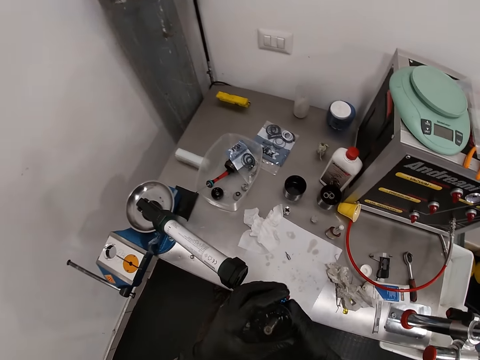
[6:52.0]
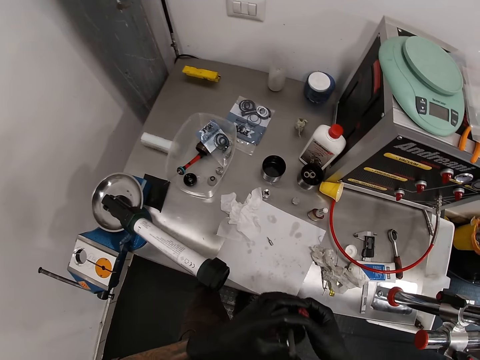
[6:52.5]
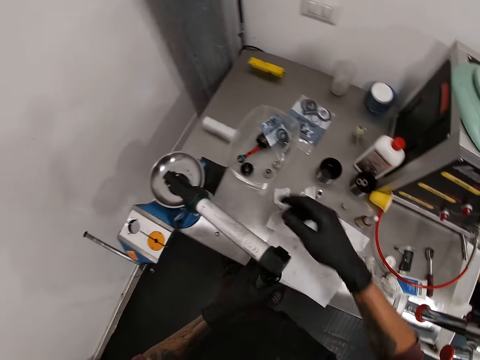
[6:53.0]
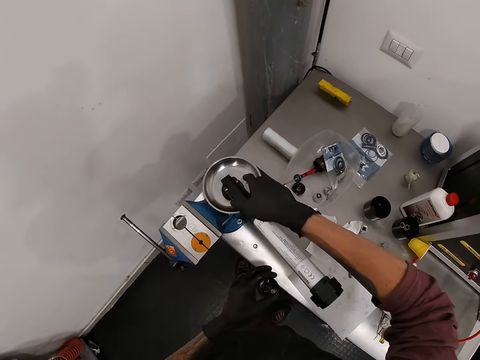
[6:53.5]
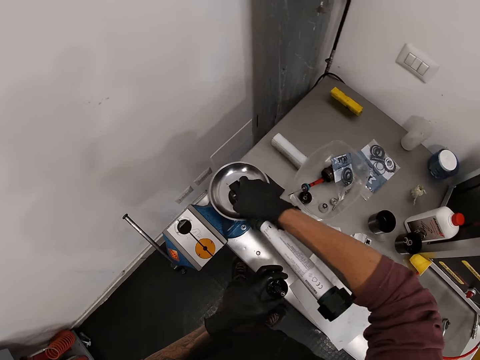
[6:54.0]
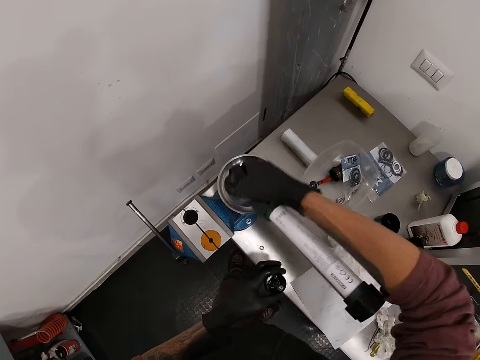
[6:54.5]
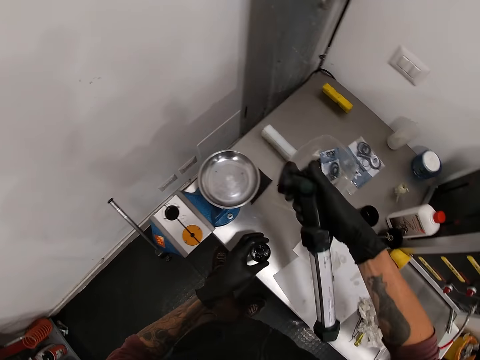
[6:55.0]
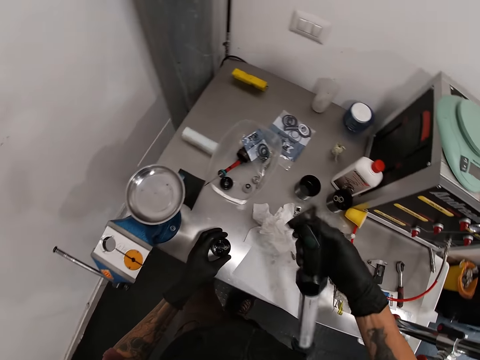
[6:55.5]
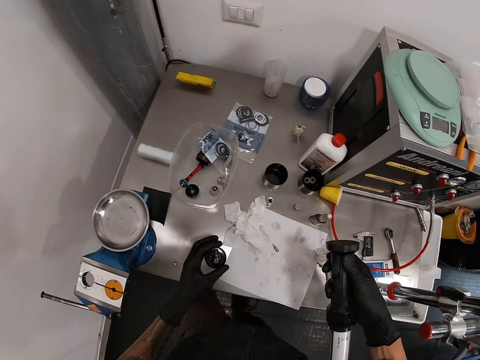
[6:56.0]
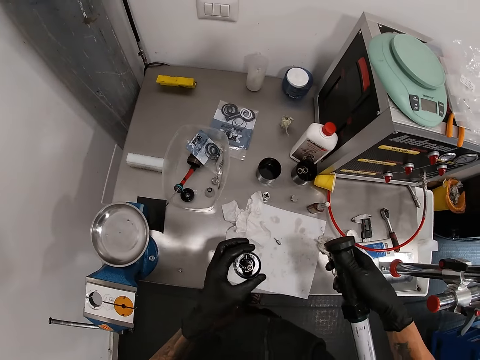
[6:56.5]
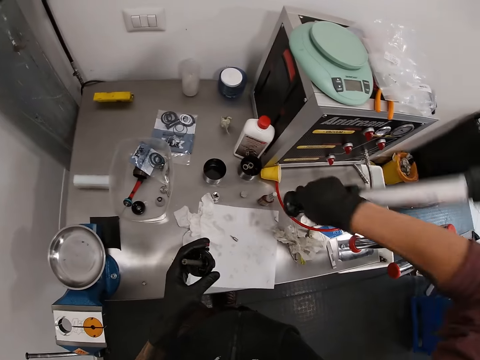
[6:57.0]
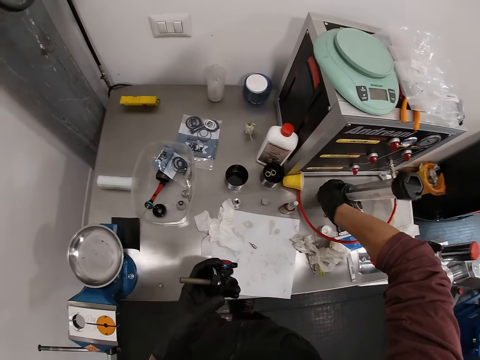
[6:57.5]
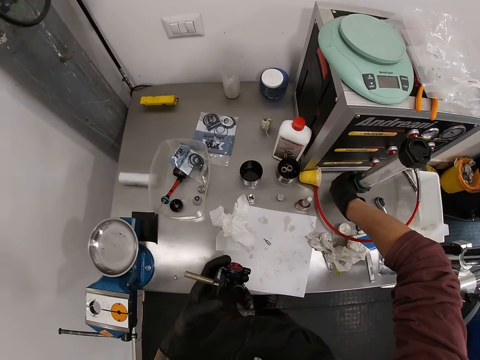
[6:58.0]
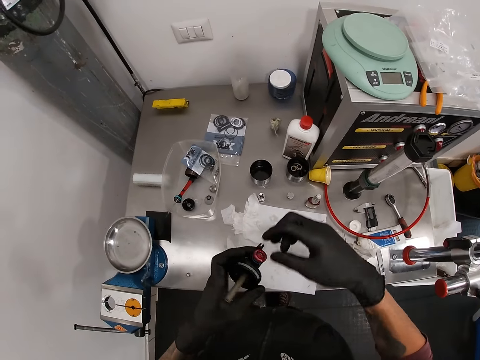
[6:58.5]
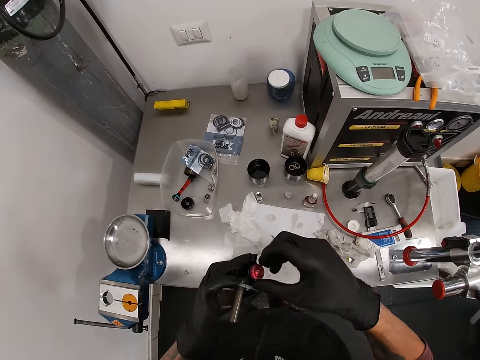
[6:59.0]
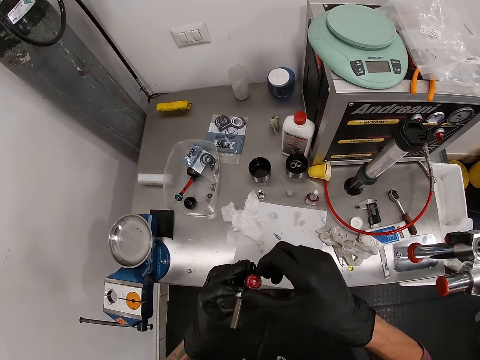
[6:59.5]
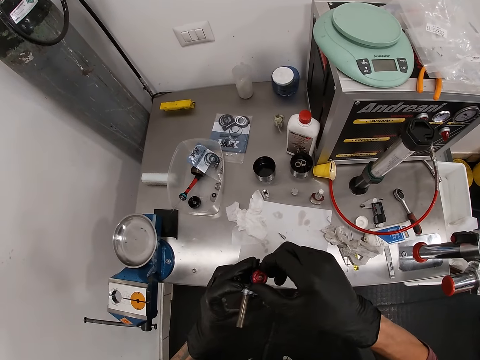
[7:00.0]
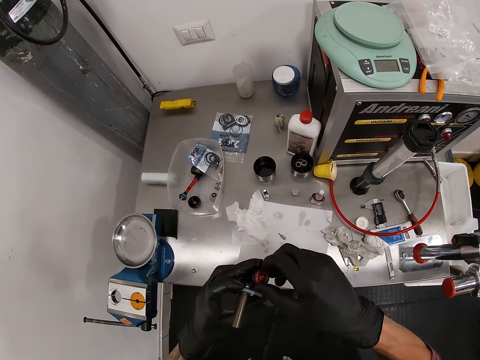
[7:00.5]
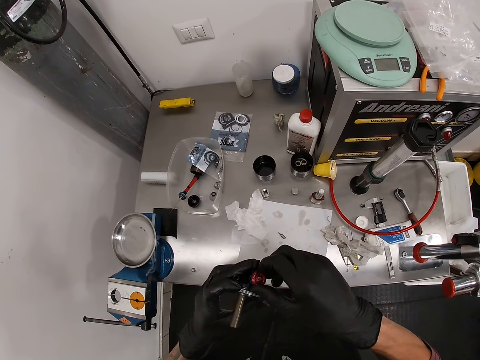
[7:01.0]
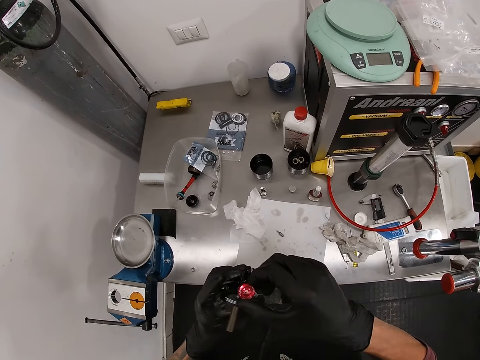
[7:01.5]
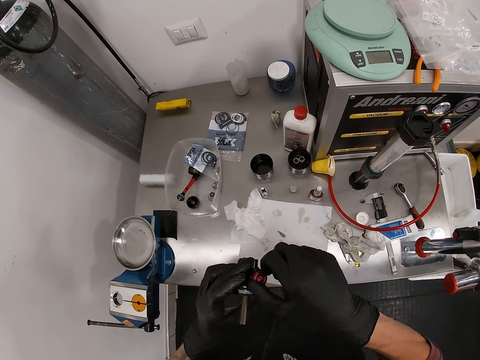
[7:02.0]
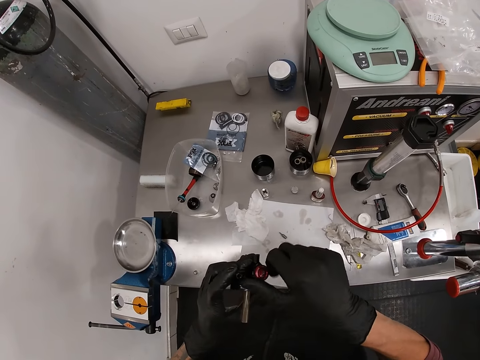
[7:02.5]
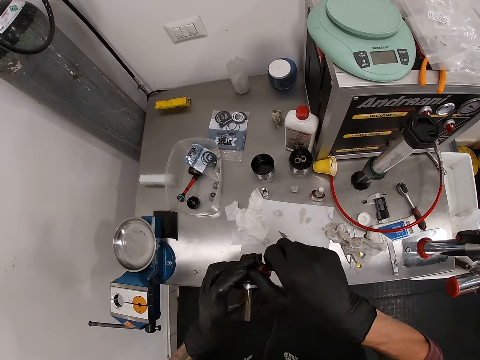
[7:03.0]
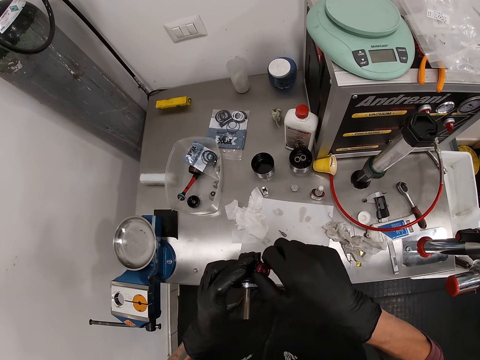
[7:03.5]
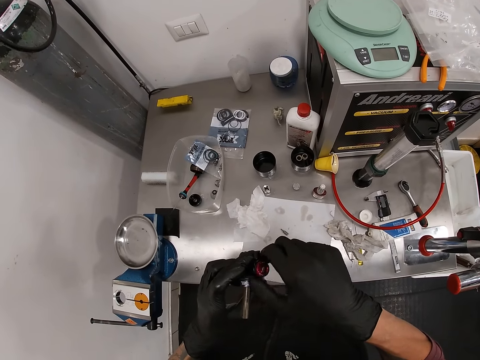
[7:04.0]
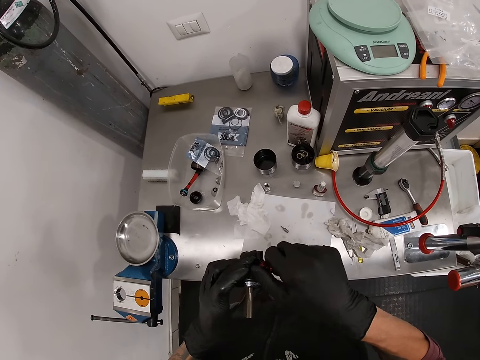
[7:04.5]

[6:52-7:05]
The camera wearer picks up the workbench lamp or torch with his right hand. He holds the torch. He places the workbench lamp on the table with his right hand. He adjusts the screw on the mechanical part with his right hand. He holds the knob. He turns the knob.

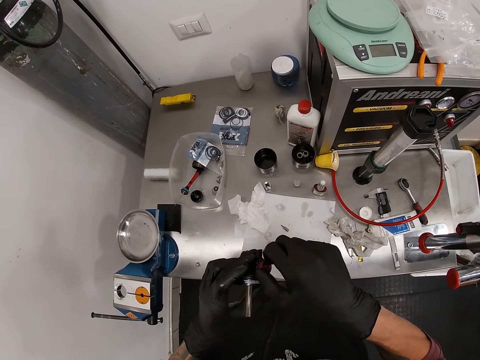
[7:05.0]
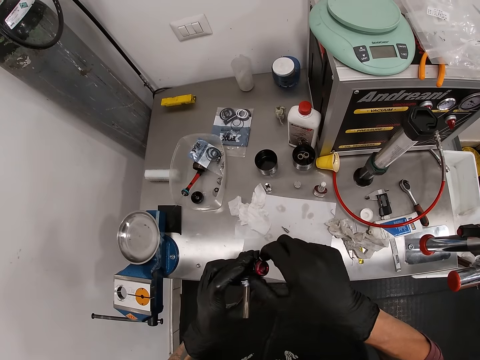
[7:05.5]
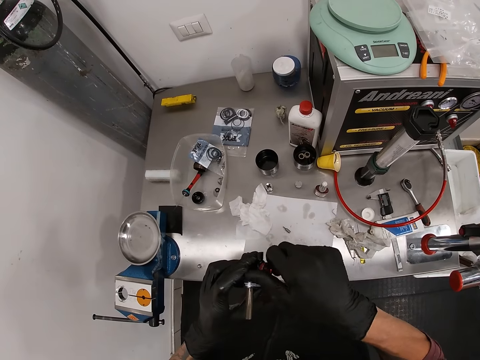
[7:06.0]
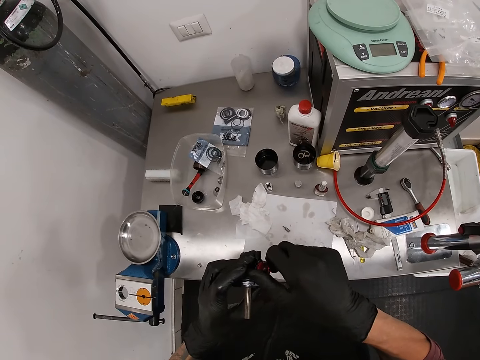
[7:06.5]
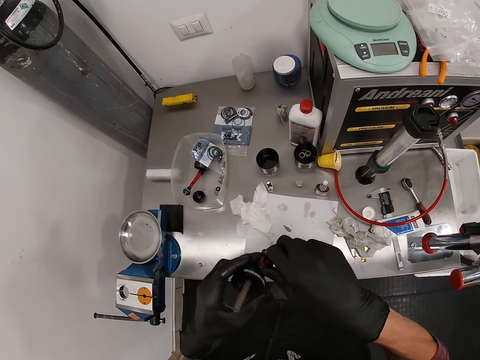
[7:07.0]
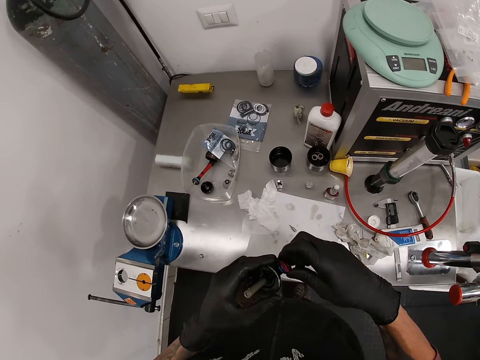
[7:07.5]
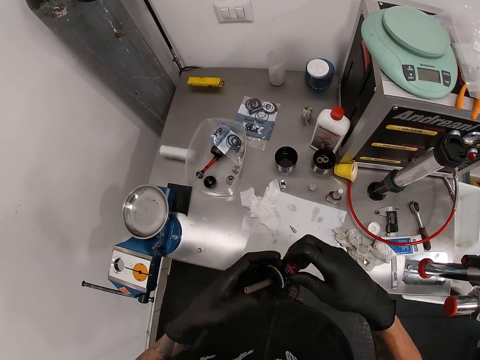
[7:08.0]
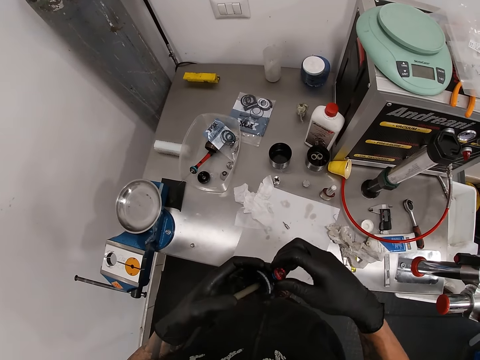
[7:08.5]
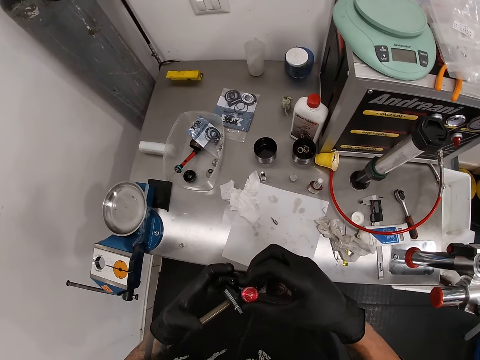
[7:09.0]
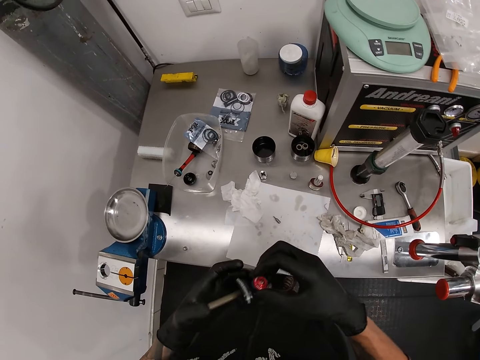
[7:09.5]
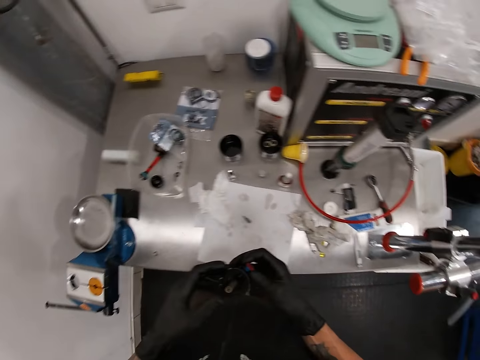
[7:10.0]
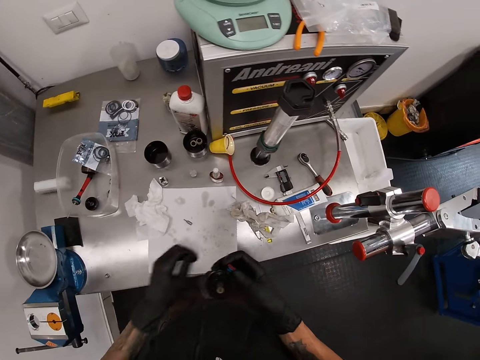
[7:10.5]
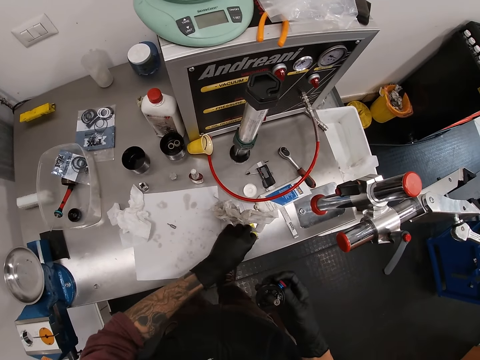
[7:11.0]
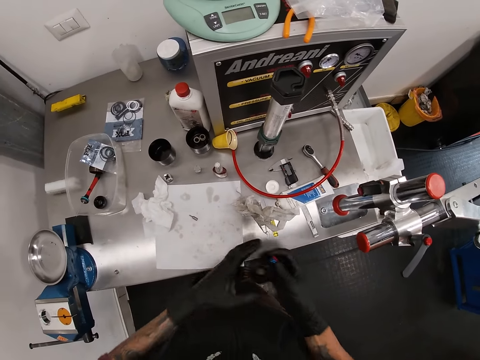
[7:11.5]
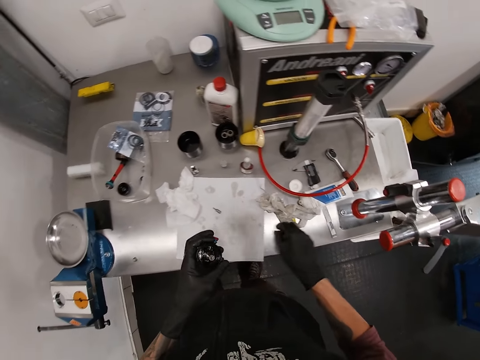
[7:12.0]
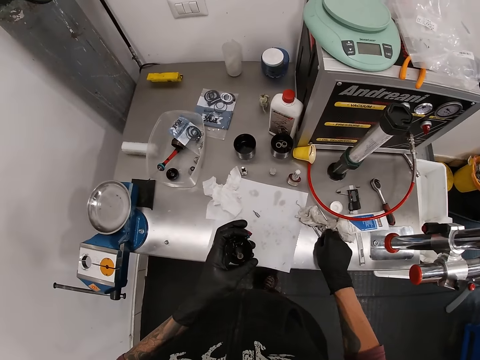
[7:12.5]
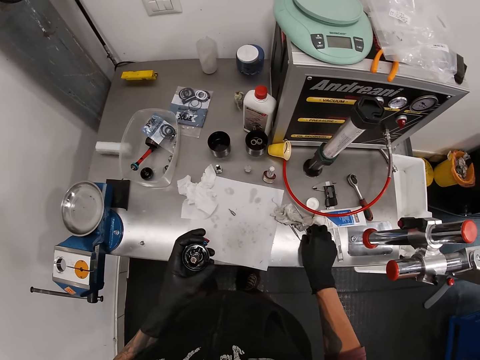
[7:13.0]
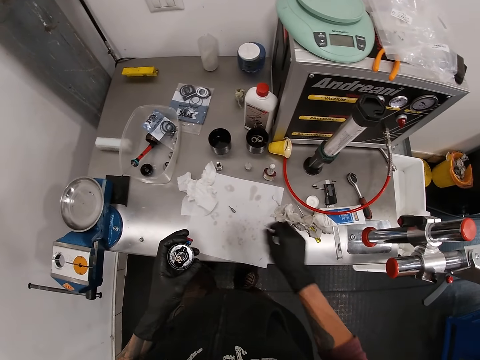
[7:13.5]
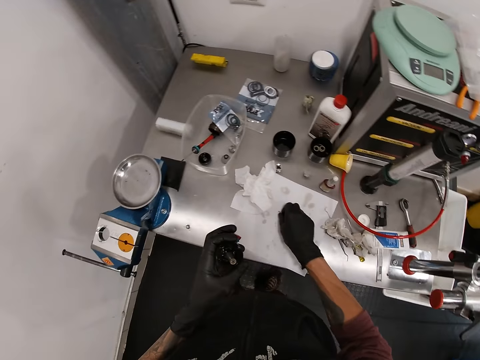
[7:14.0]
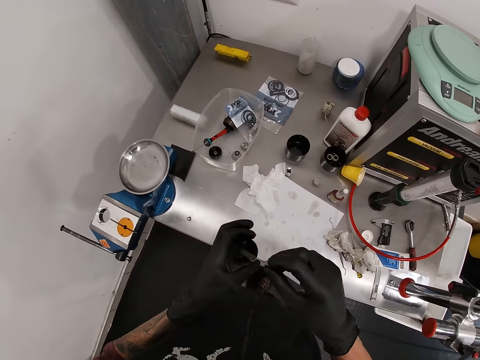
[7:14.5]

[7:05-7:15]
The camera wearer holds something. He puts his hand on the table. He puts an object on the left hand. He touches tools on the table with his right hand. He picks up a piece of metal with his right hand from the table. He places the piece of metal in the scriber.

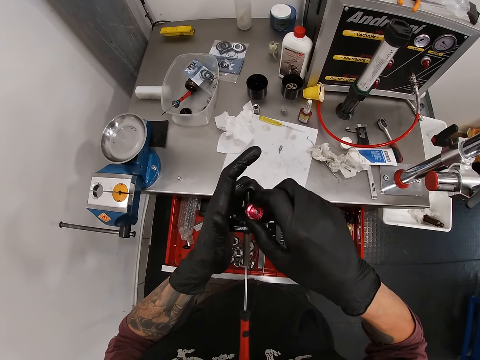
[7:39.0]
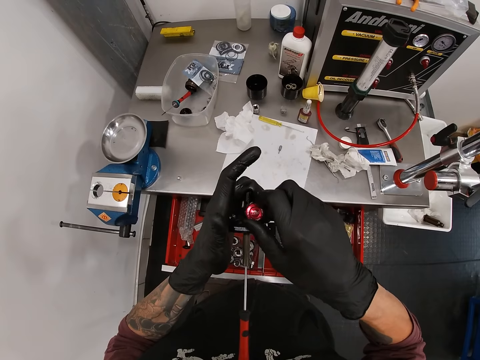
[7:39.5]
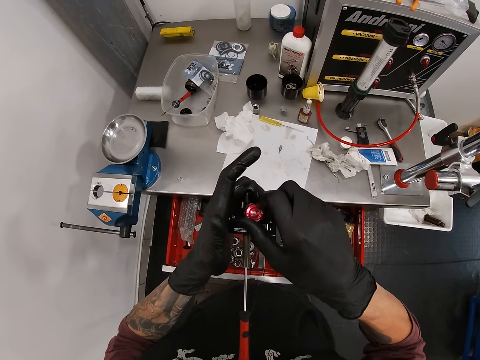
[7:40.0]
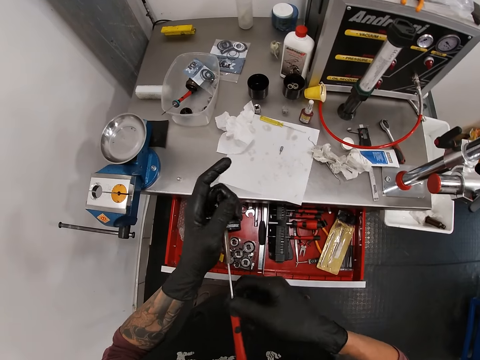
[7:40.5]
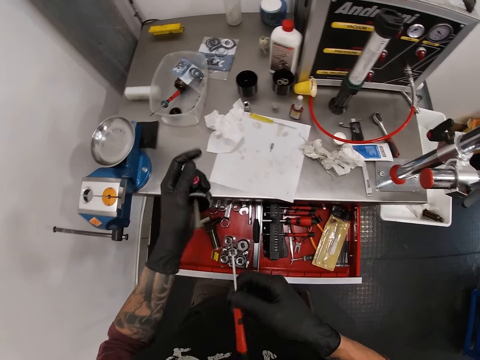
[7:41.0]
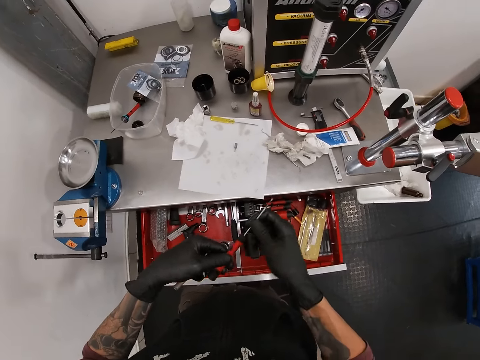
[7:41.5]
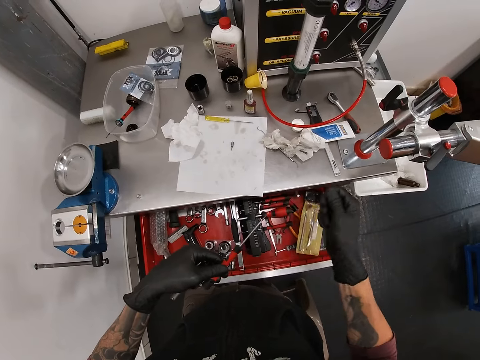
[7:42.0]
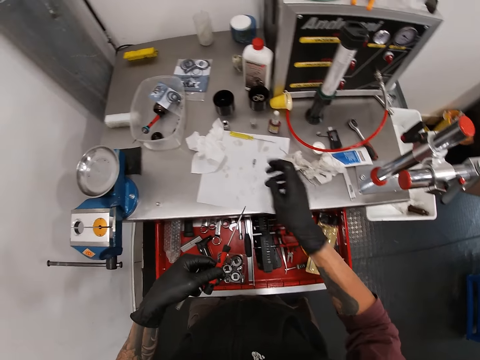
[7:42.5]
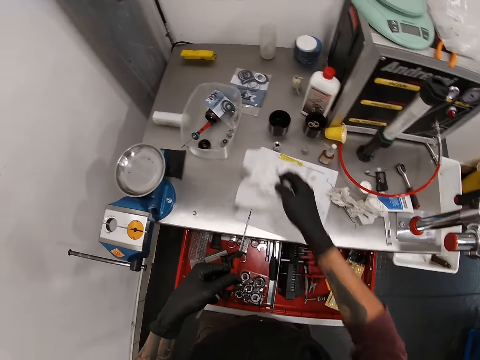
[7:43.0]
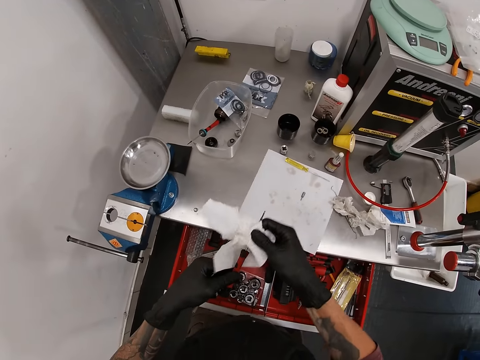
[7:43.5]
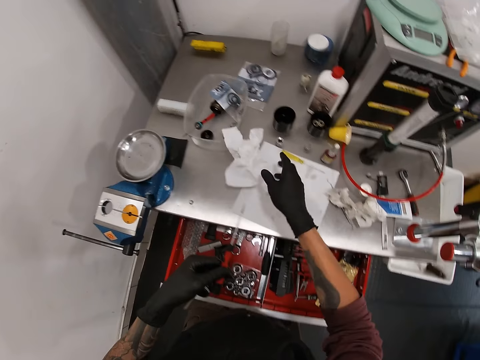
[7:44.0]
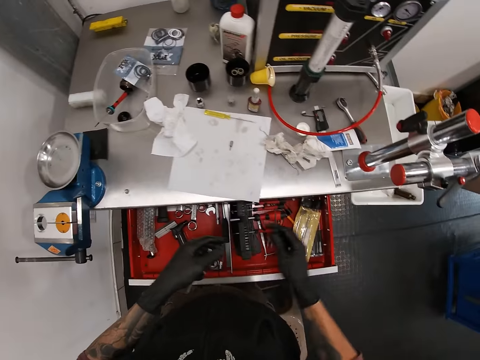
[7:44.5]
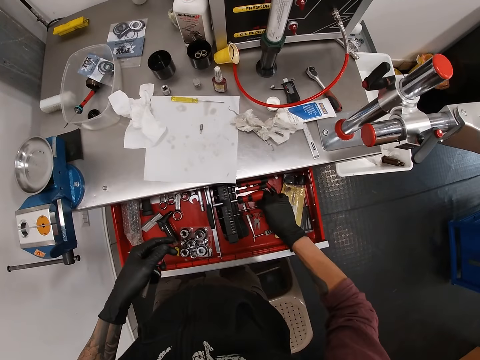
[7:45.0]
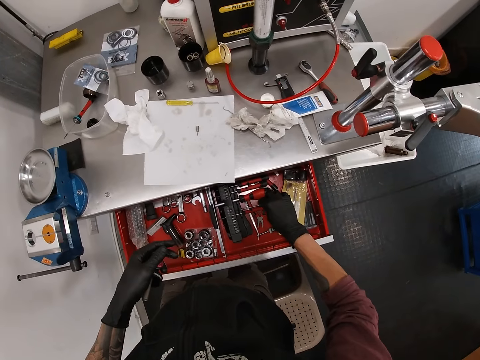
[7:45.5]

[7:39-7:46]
The camera wearer removes the mechanical part from the screwdriver with his left hand. He removes the screwdriver. He holds the screwdriver in his hands. He wipes the screwdriver with his finger. He picks up the piece of paper from the table with his right hand. He cleans the screwdriver with the piece of paper in his right hand. He places the piece of paper on the table with his right hand. He holds the screwdriver with his right hand. He places the screwdriver in the drawer with his right hand.
